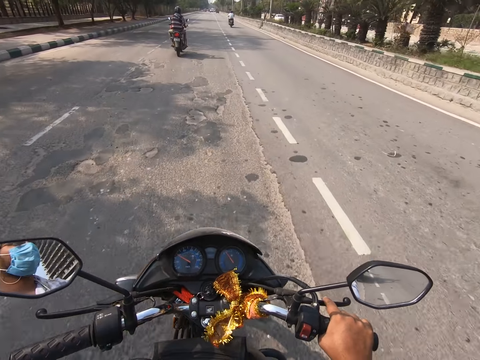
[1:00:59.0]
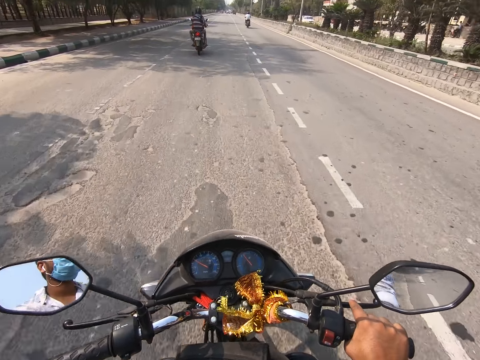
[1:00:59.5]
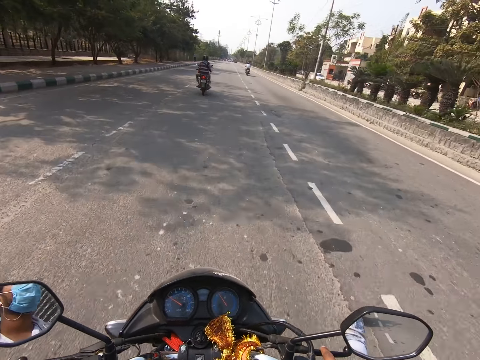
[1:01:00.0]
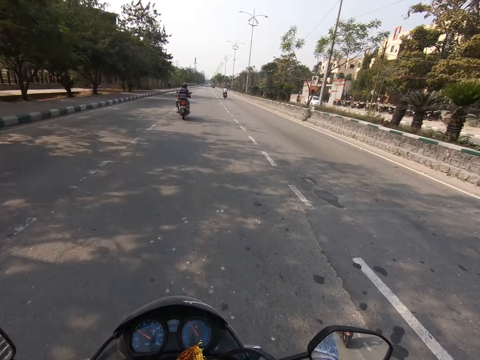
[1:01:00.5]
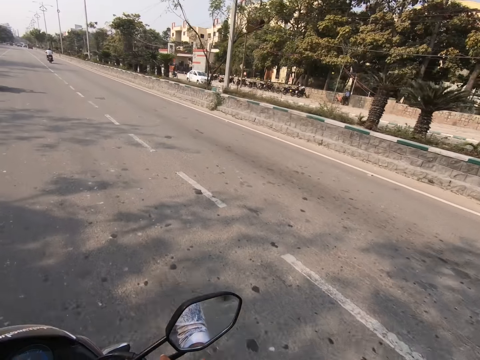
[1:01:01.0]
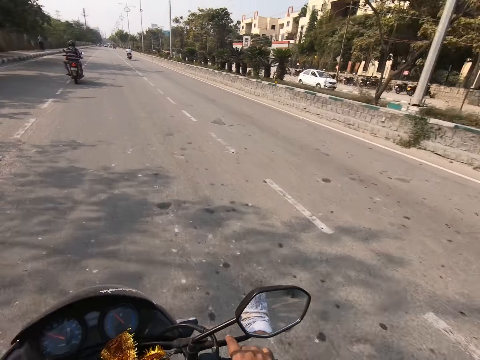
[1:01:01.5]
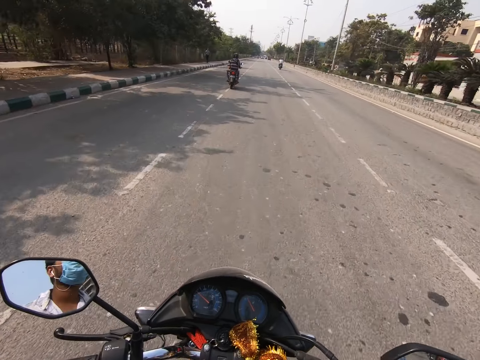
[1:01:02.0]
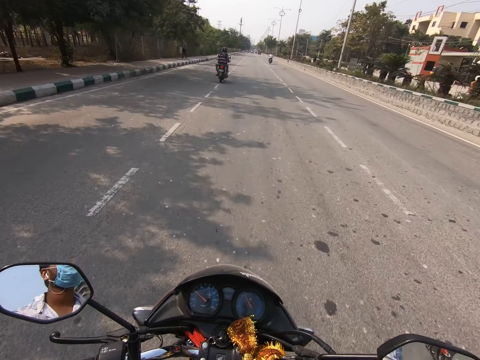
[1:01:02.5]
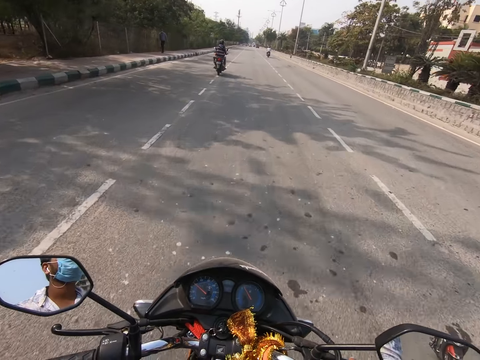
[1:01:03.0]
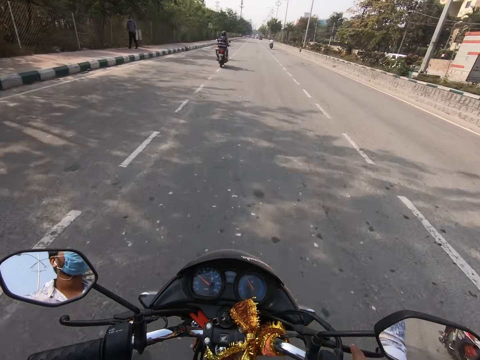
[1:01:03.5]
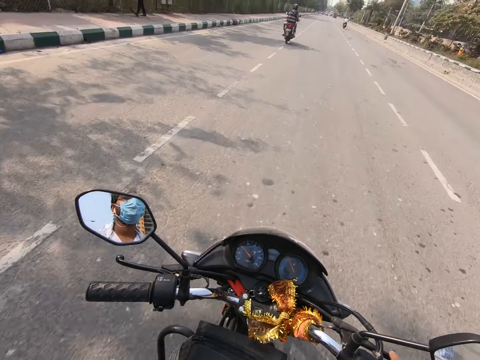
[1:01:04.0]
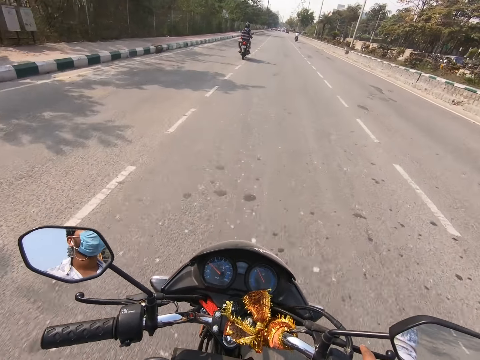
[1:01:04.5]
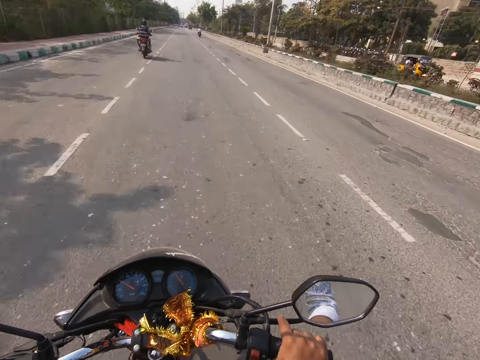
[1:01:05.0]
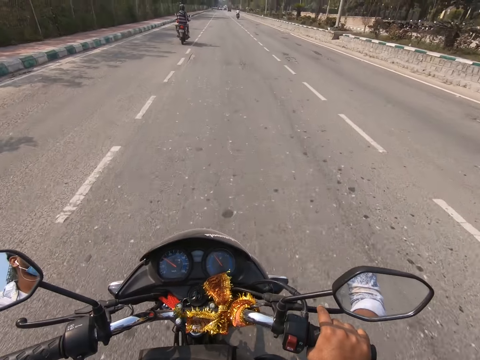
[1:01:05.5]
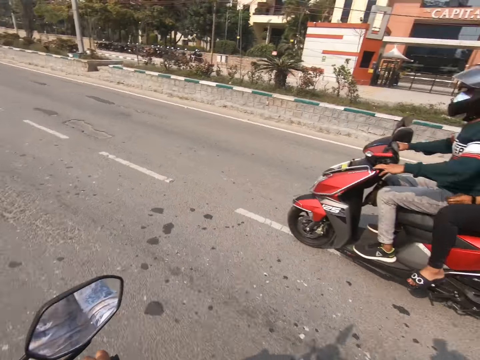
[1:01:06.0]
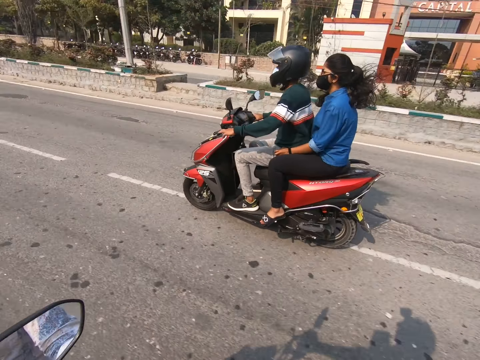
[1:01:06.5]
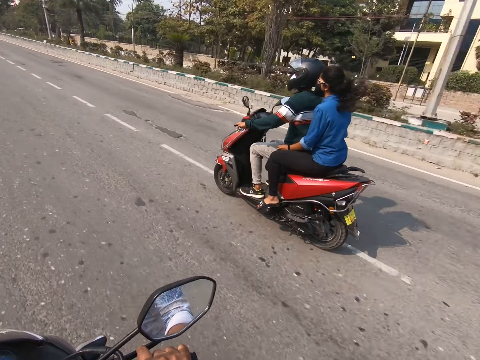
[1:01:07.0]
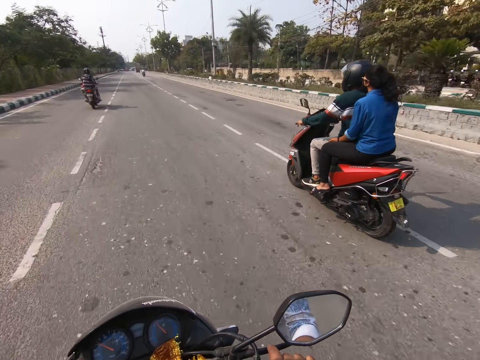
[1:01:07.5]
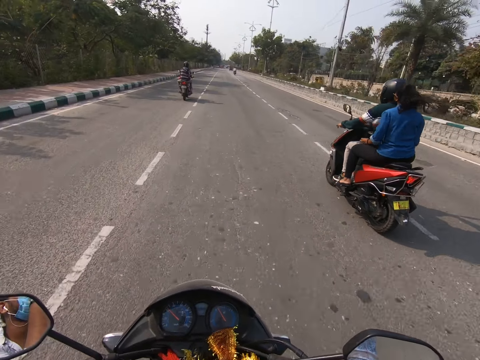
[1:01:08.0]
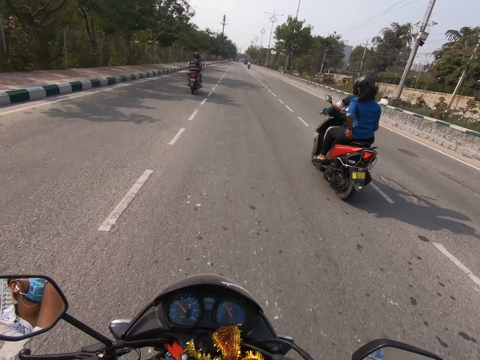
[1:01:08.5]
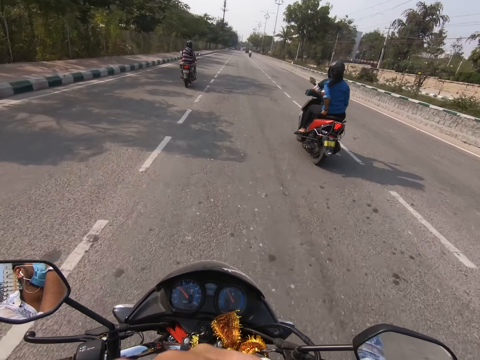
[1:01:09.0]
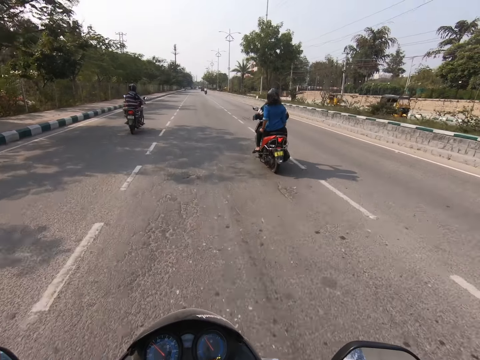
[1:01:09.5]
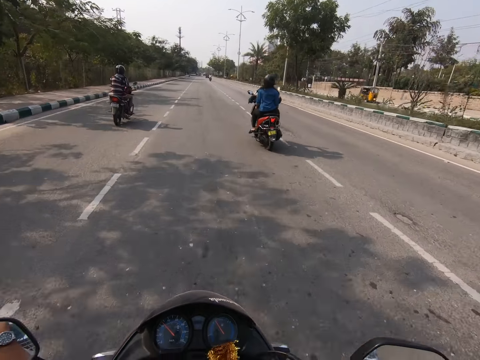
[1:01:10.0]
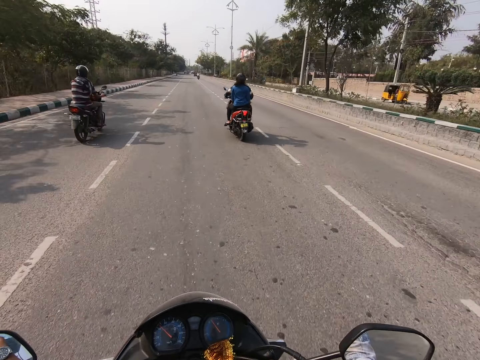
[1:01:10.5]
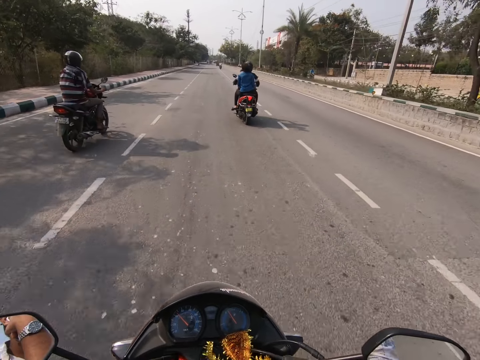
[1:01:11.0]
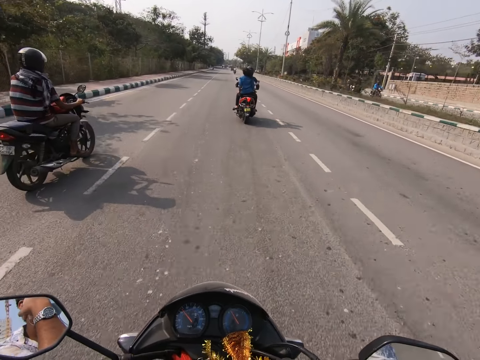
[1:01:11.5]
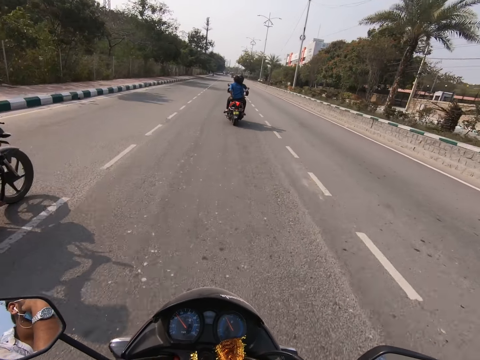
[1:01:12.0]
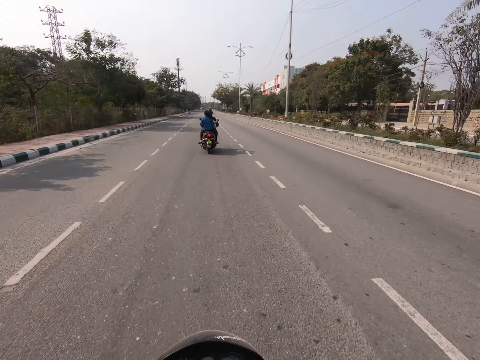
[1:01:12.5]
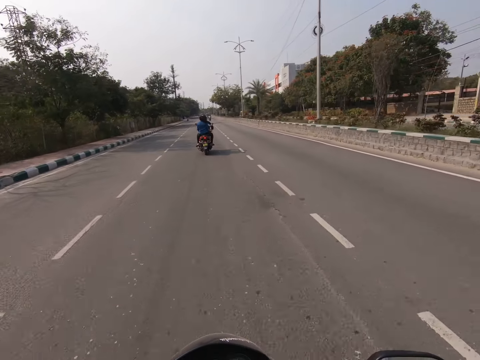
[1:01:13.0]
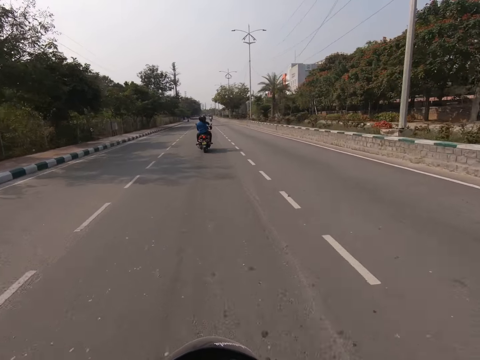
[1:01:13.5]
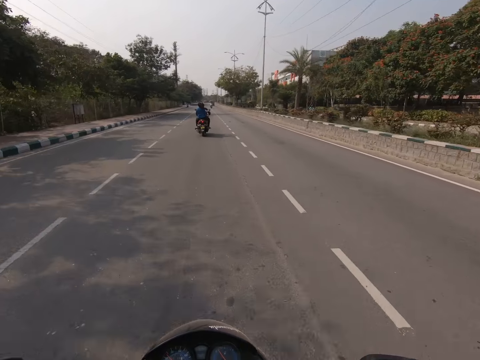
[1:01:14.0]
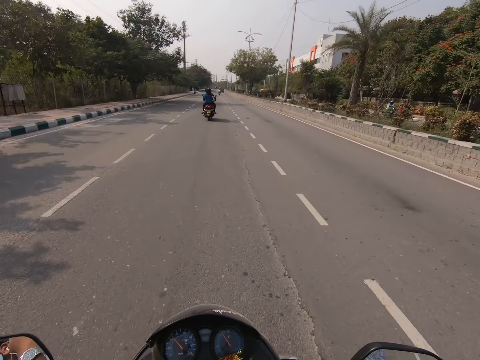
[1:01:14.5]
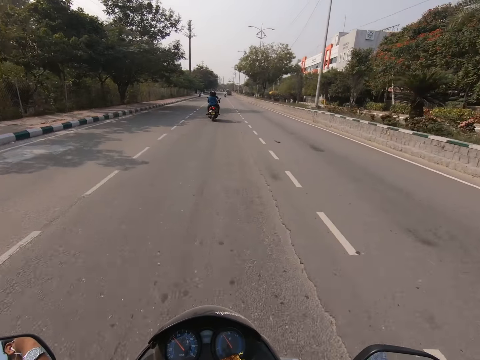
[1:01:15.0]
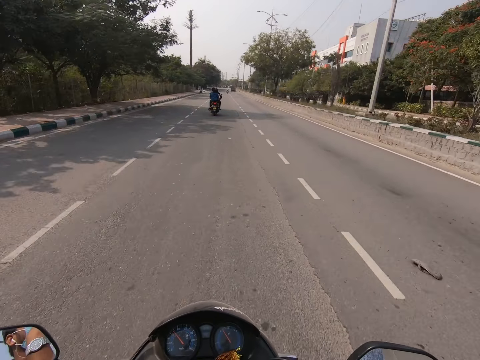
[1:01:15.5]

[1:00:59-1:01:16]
A motorcycle rides past the camera wearer. The camera wearer rides the motorcycle past a bike.

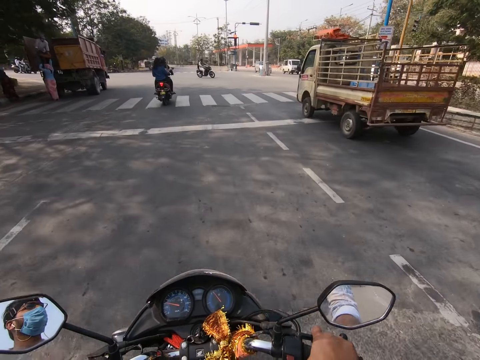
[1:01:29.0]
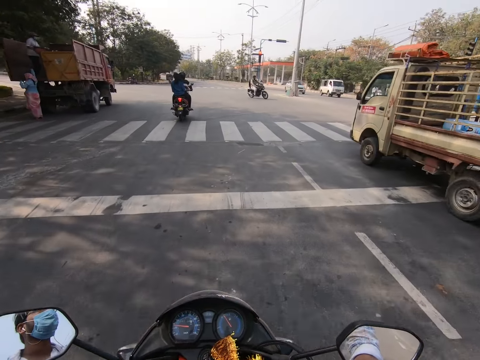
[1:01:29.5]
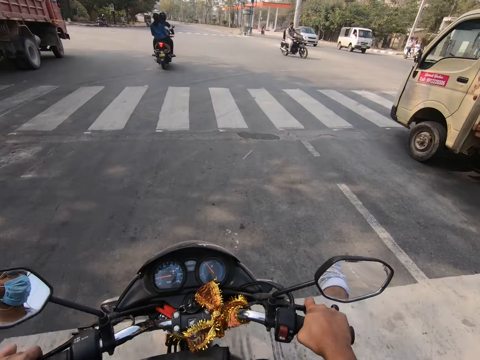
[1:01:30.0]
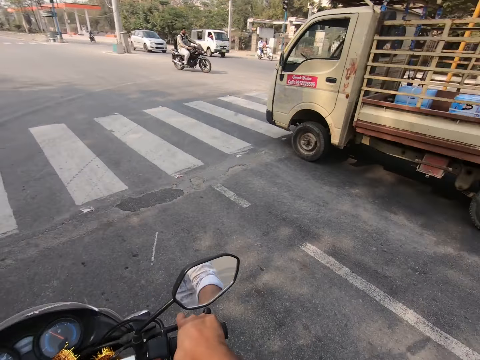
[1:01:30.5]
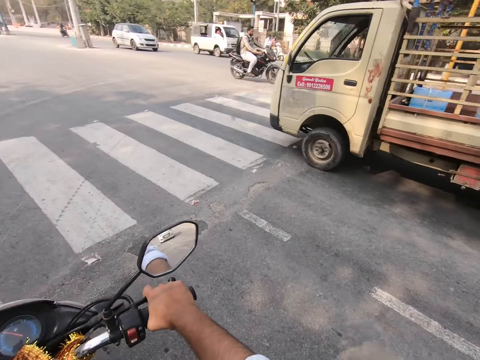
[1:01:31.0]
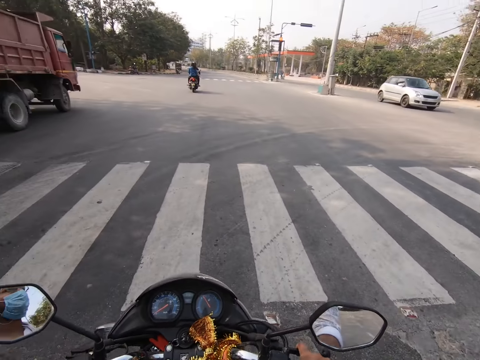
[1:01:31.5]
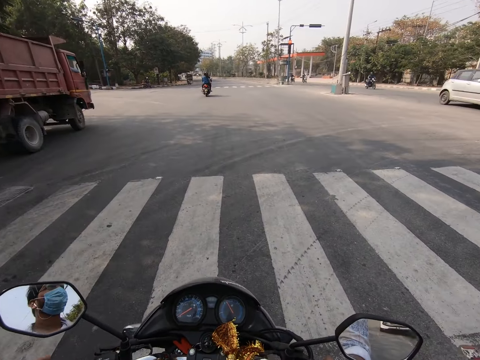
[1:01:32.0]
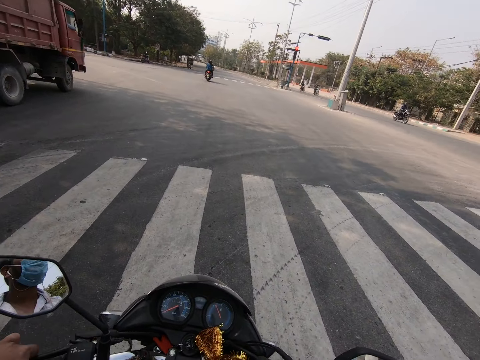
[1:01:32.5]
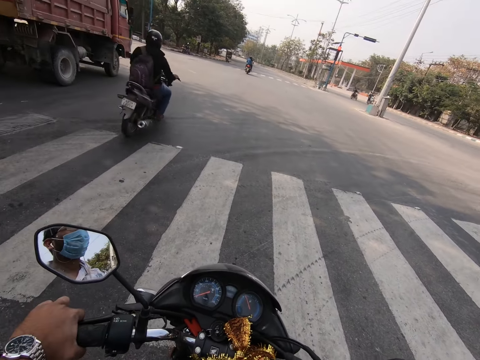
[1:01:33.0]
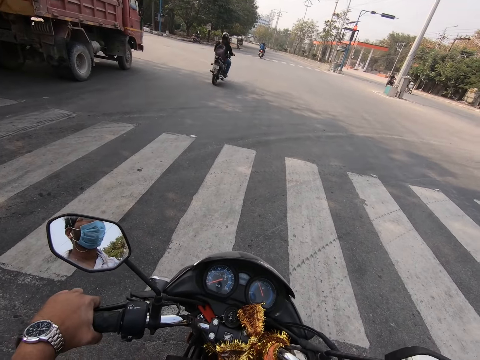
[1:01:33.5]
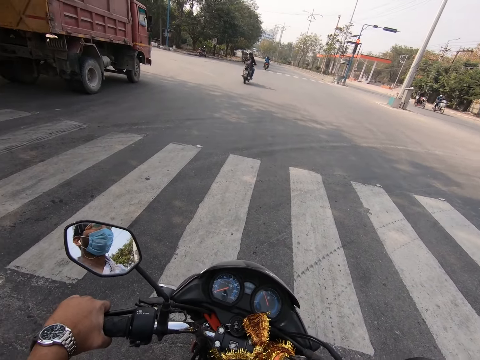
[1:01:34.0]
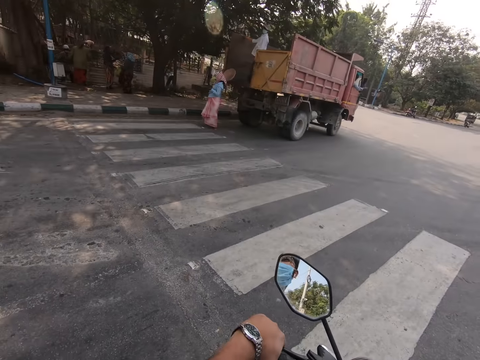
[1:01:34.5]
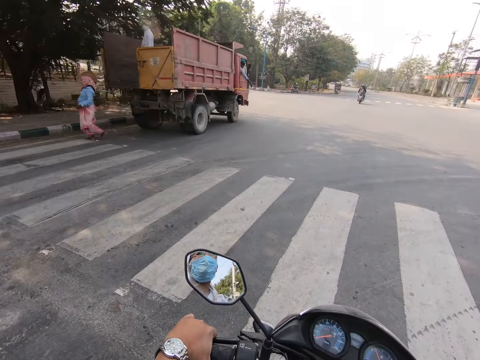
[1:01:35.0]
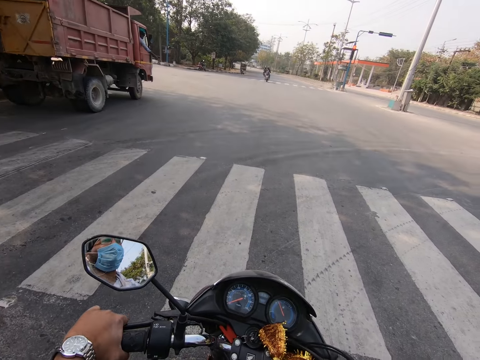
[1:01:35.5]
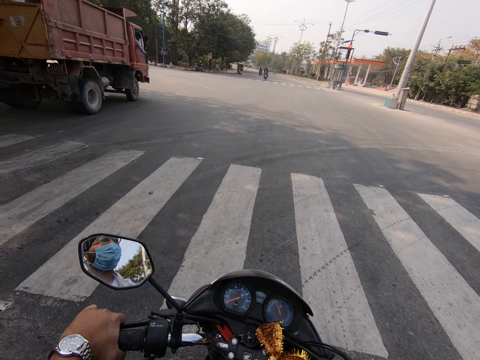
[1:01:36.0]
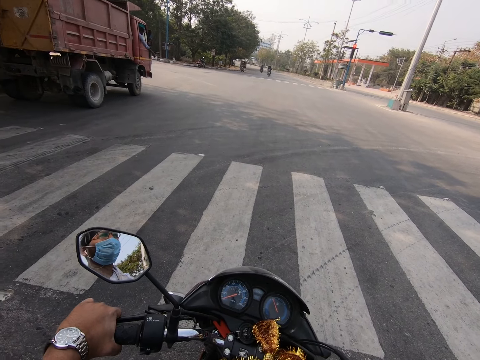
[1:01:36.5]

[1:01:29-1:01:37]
The camera wearer stares around. A motorcycle rides past them.

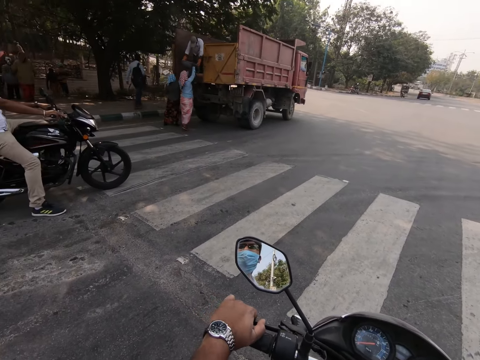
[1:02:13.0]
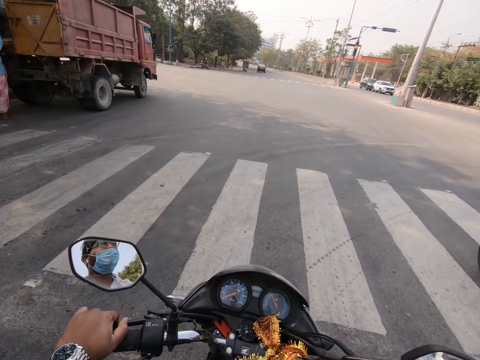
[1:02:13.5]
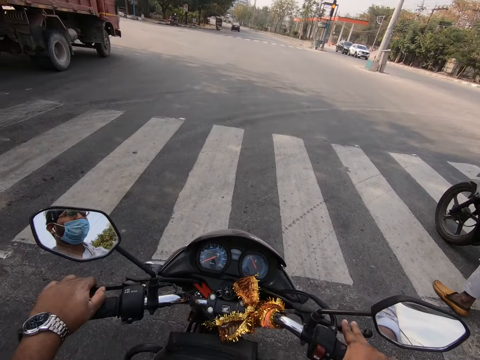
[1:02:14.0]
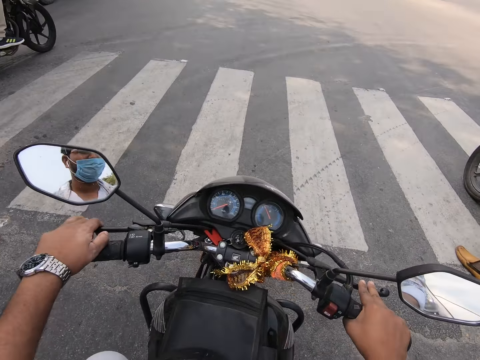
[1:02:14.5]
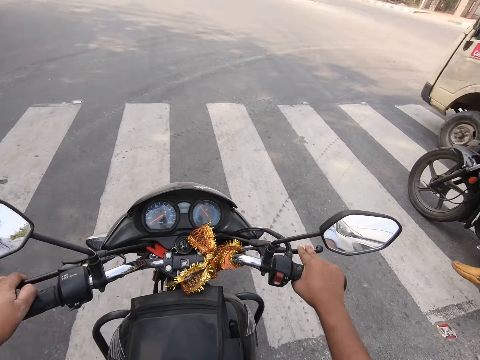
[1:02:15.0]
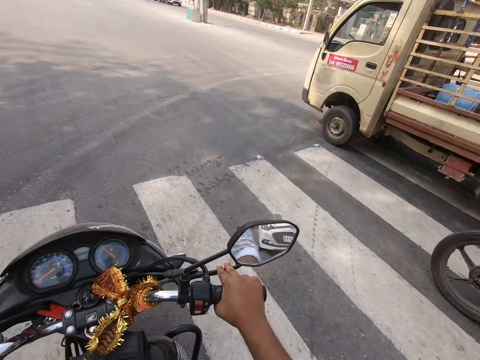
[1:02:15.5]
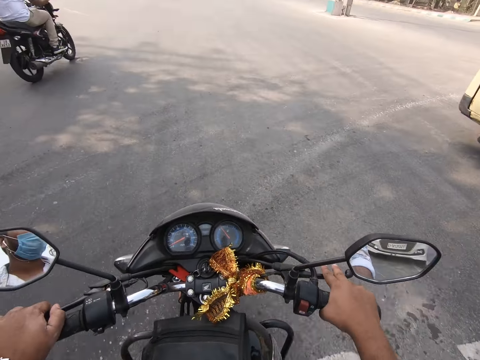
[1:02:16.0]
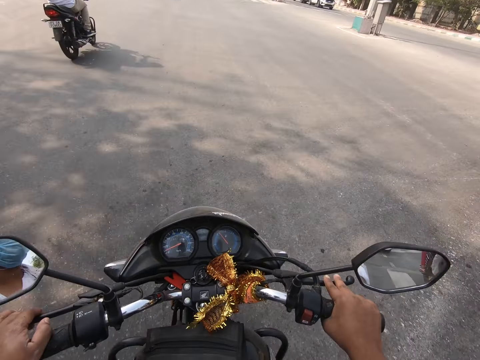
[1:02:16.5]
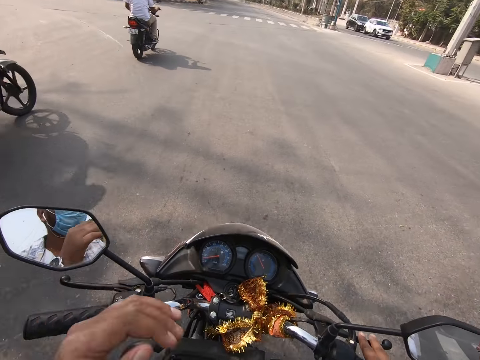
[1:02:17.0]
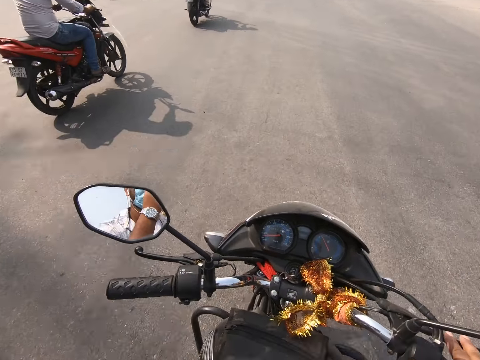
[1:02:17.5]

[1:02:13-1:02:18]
The camera wearer rides the motorcycle past a bike. They ride the motorcycle past a lorry.
